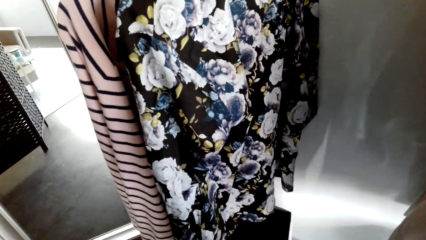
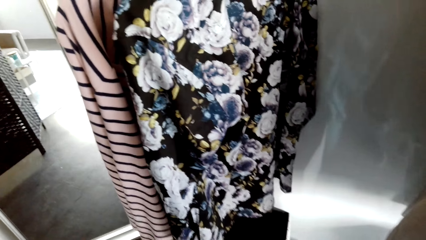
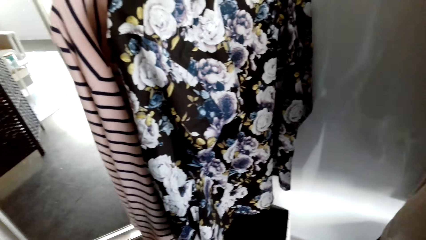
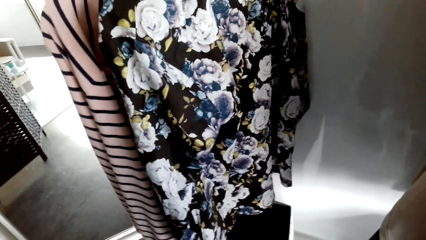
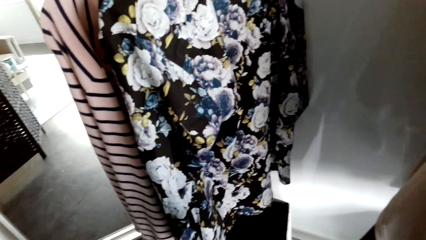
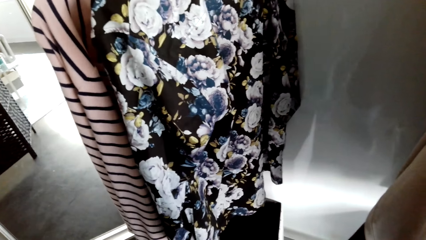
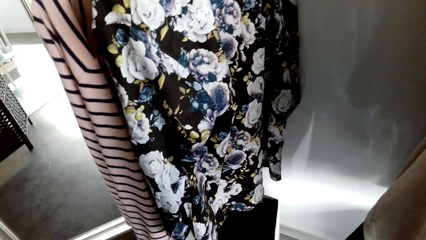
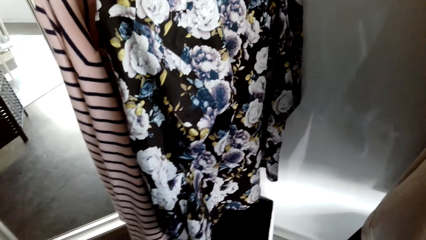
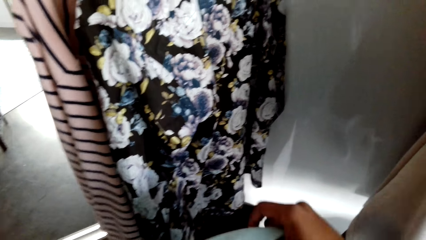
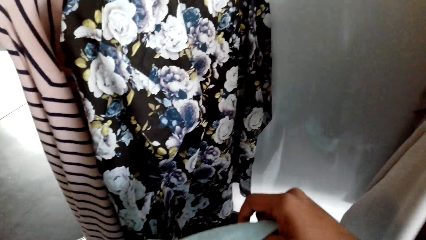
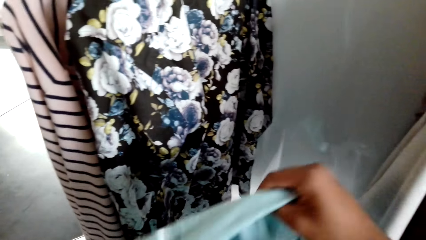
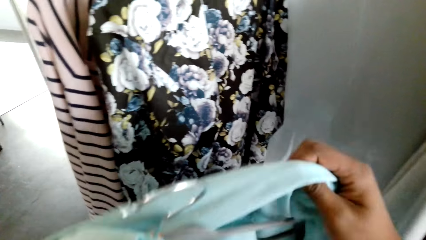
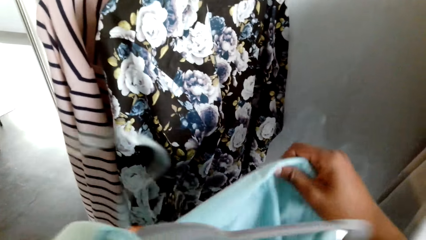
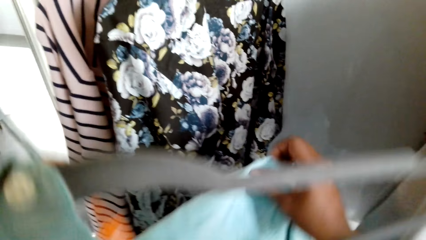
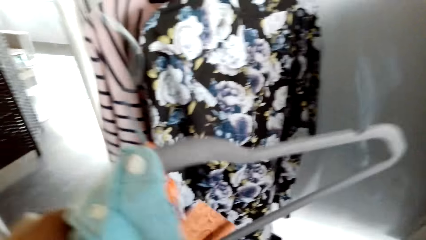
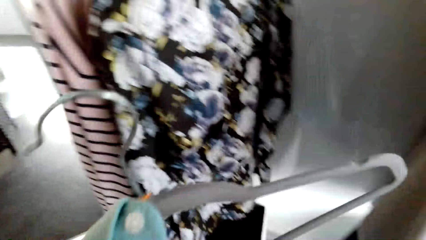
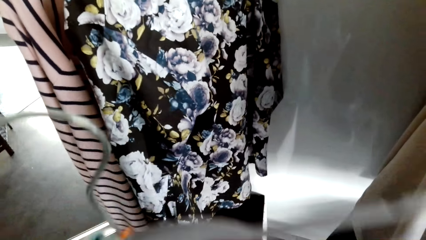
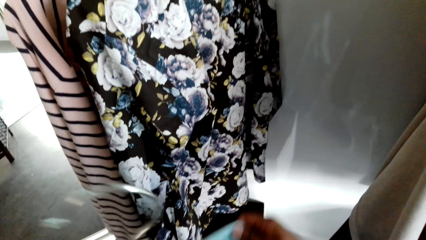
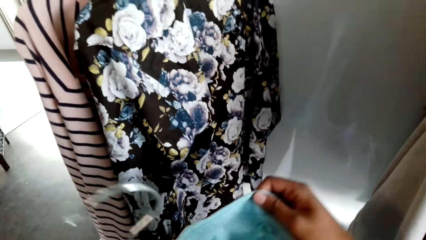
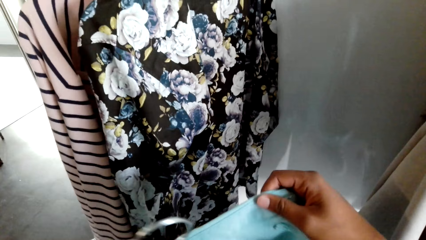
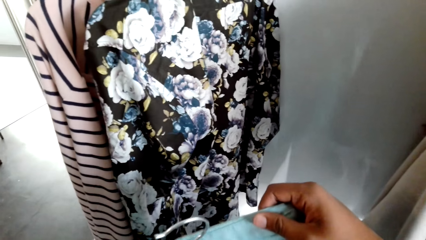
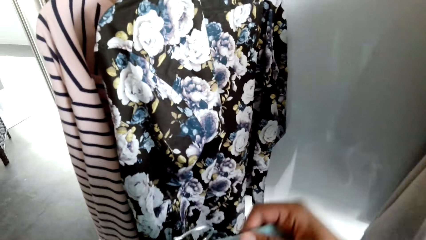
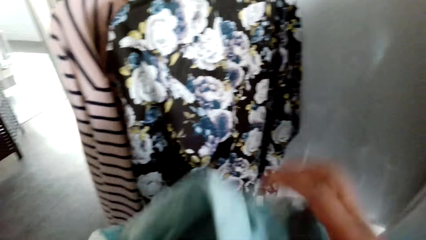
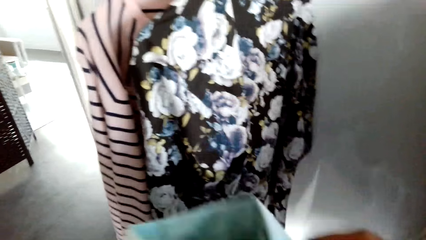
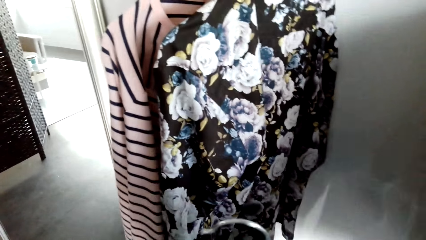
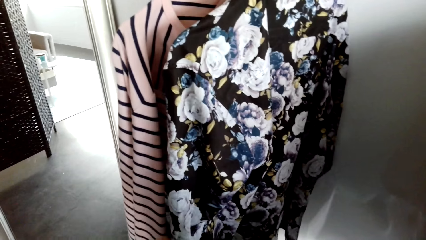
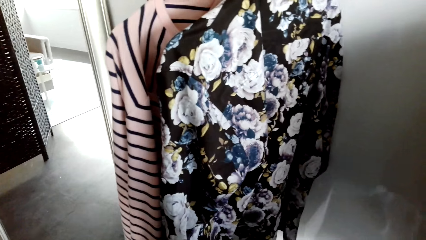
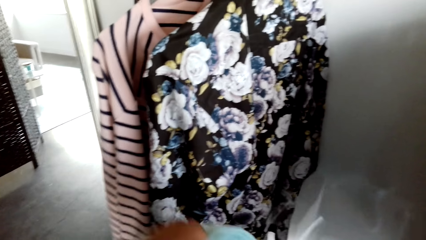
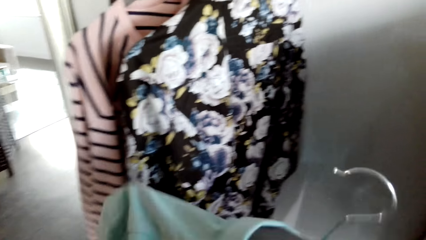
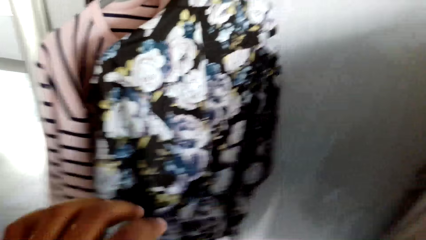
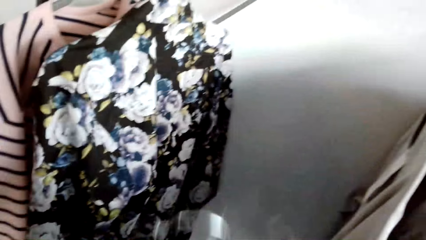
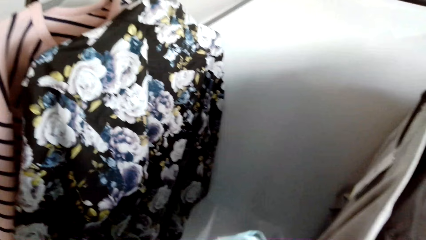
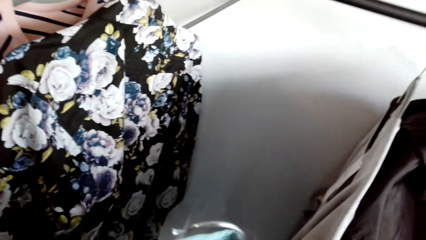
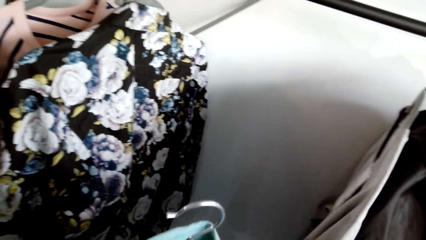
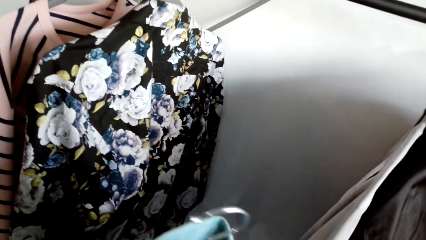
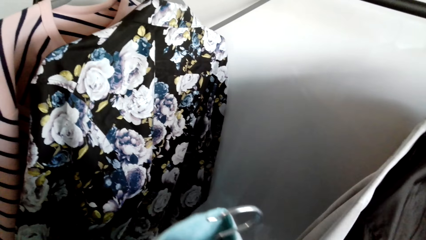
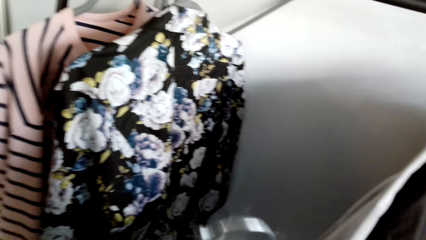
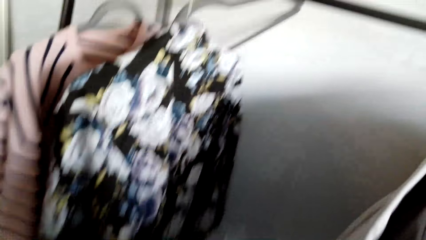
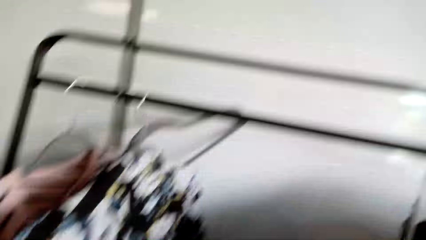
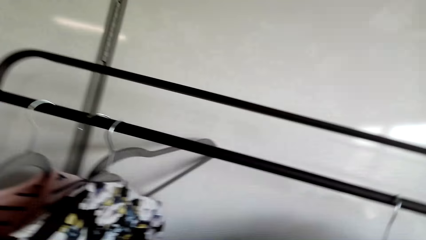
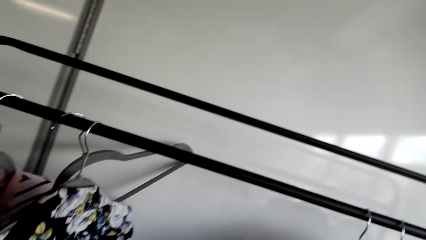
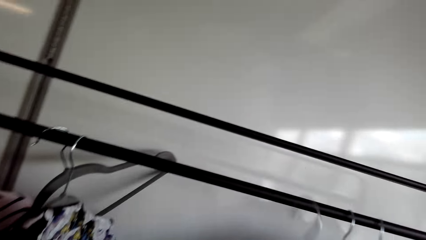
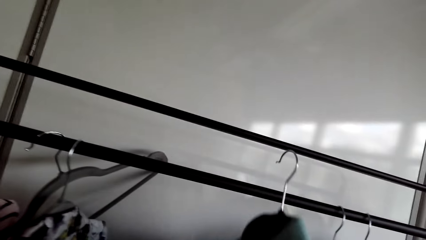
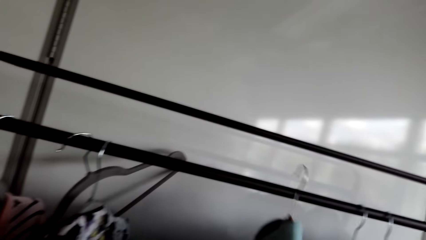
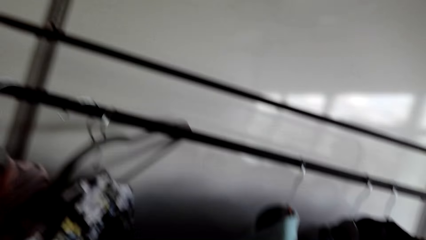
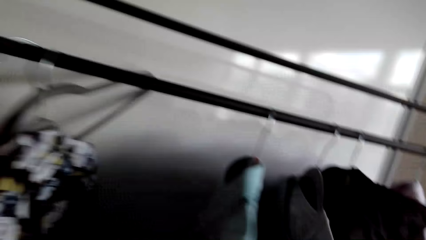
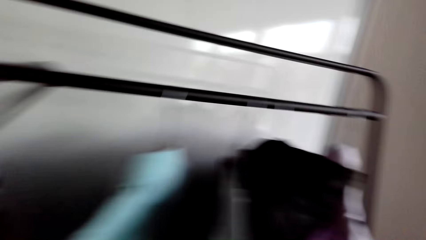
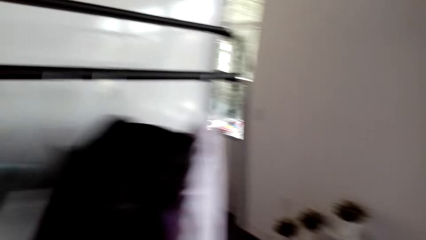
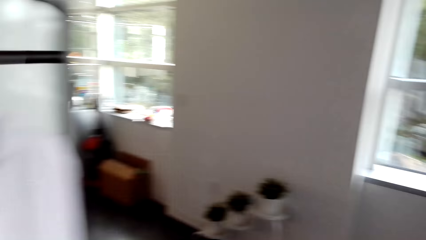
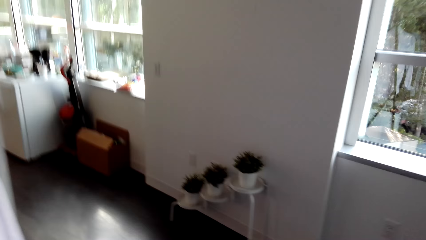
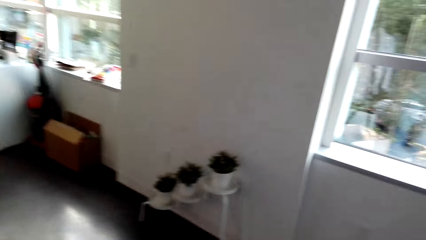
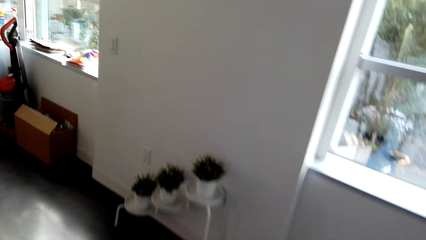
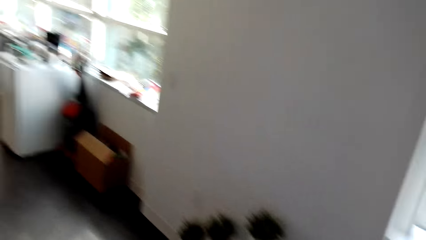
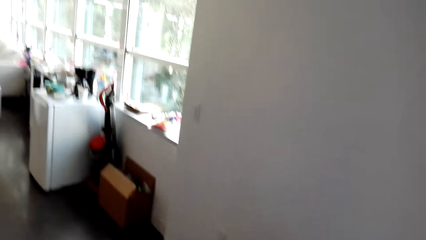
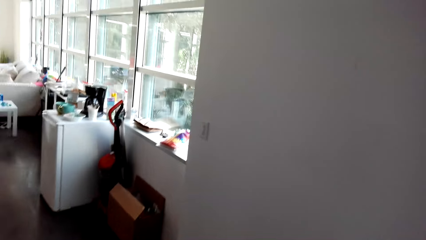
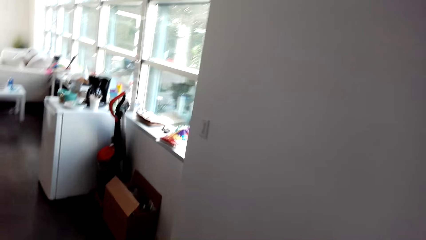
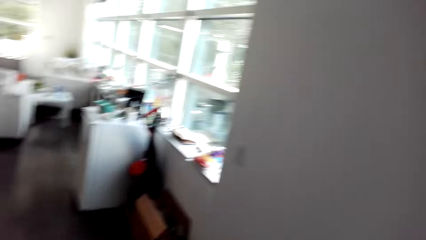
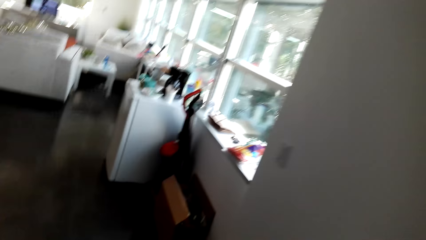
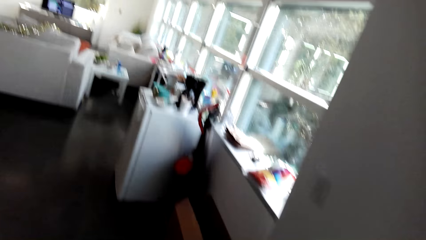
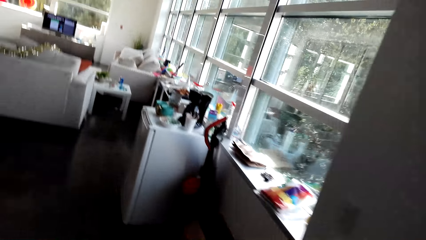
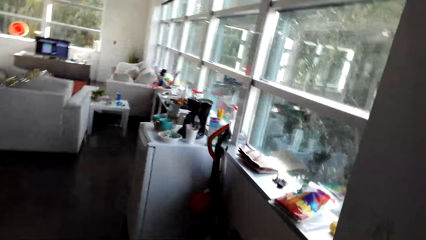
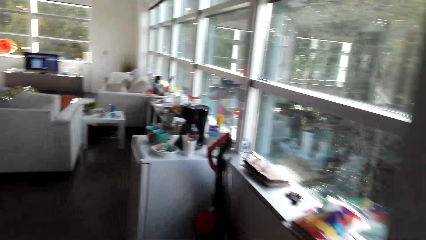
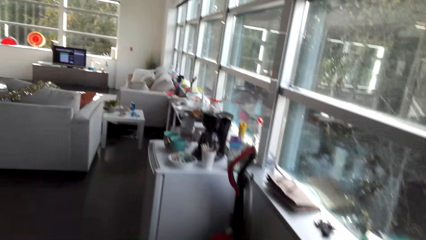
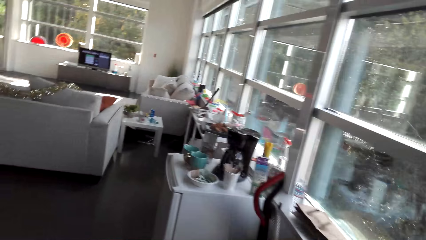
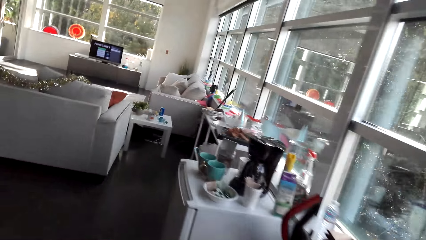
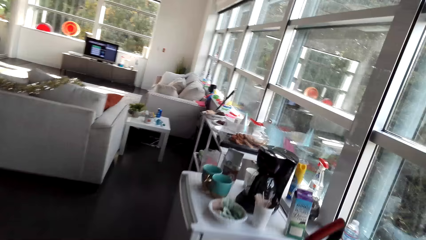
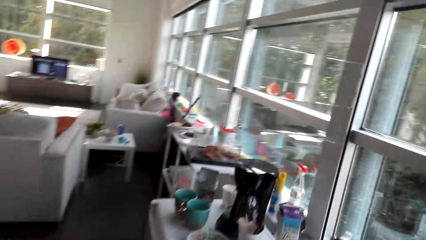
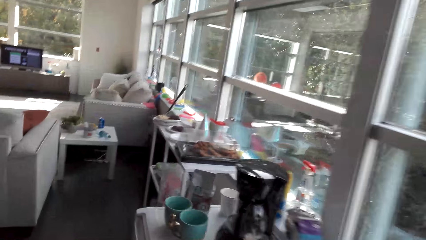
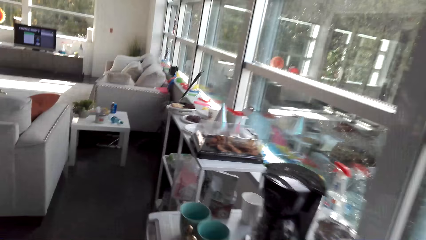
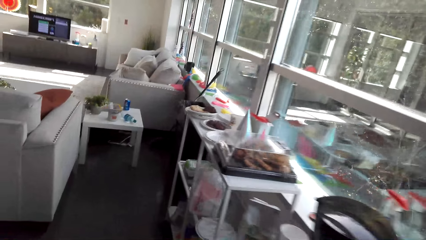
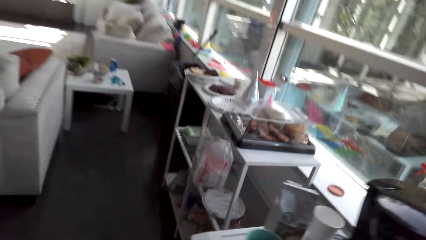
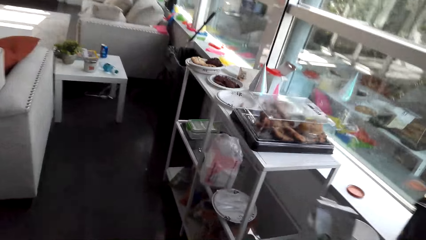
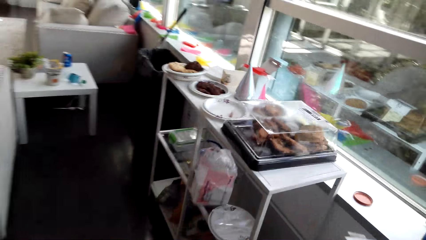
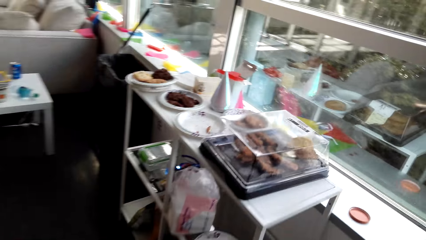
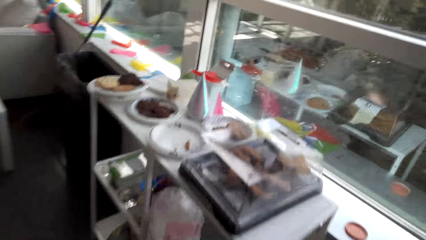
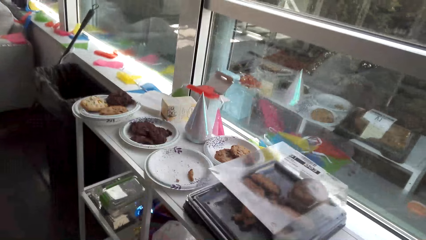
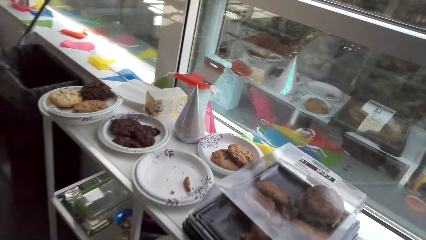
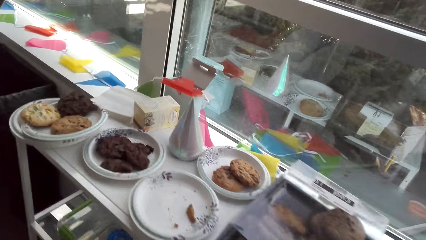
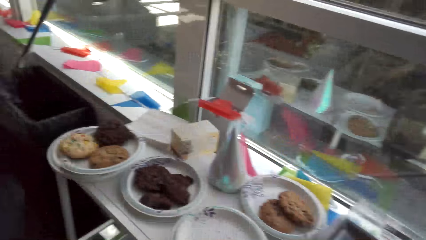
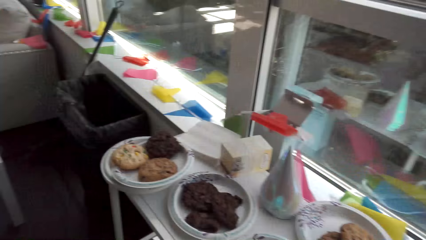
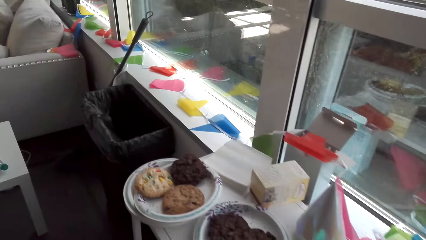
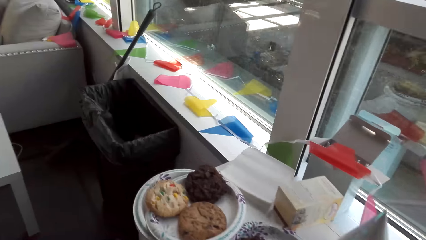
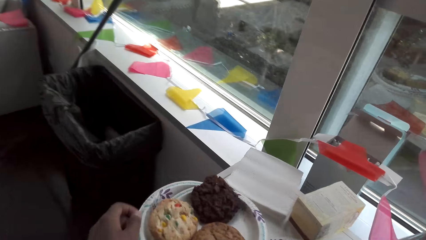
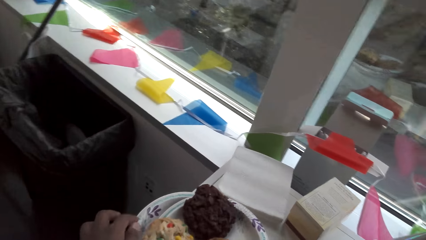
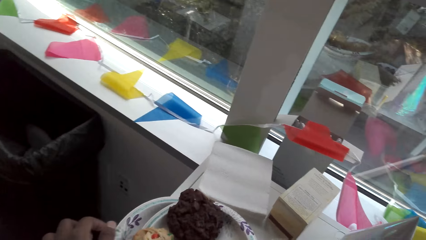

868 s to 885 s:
The camera wearer looks at the cloth. They lift the hanger. They put the cloth on the hanger. They lift the cloth. They shake the cloth. They look around. They hang the cloth. They walk around.
